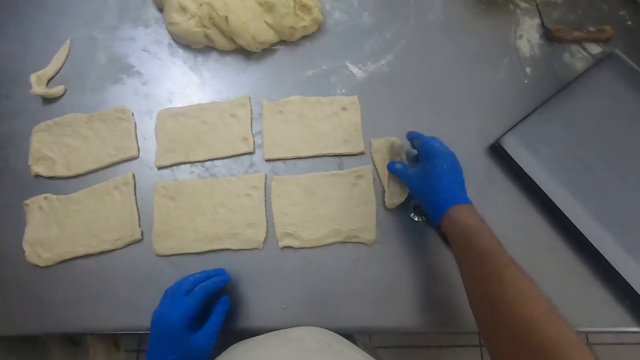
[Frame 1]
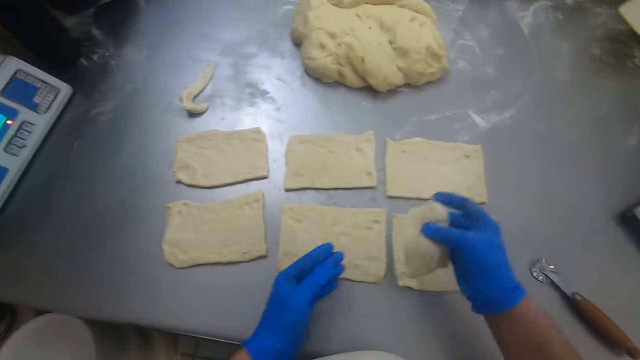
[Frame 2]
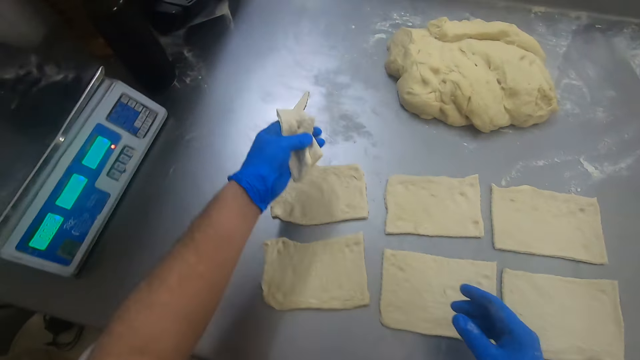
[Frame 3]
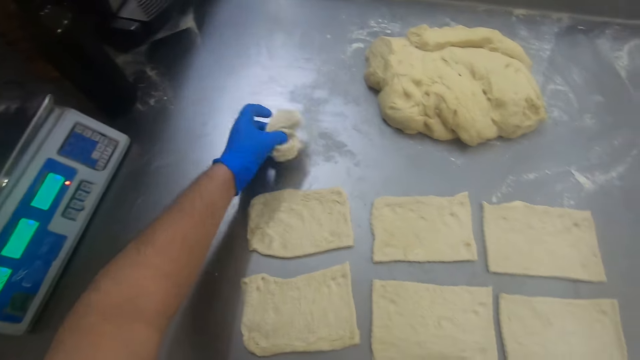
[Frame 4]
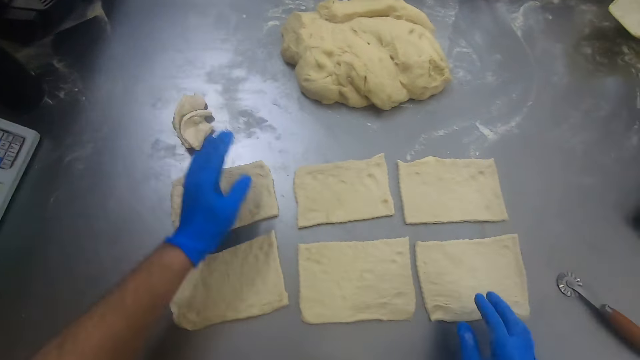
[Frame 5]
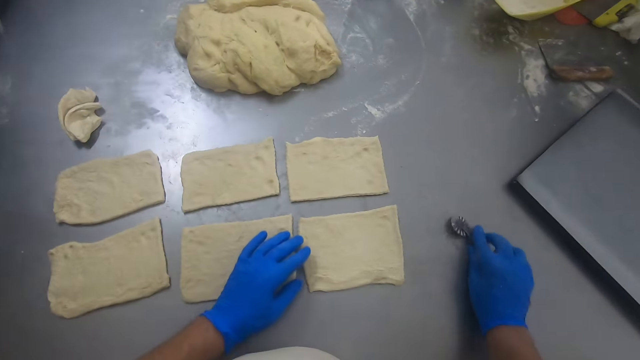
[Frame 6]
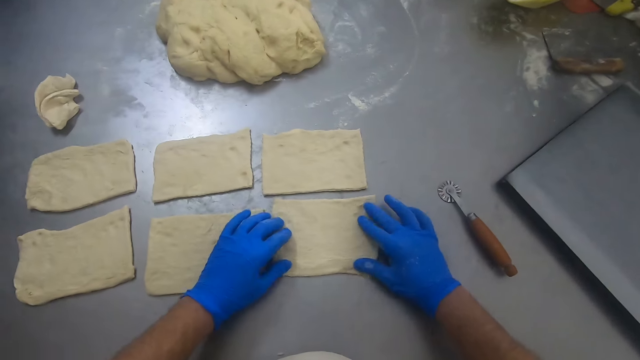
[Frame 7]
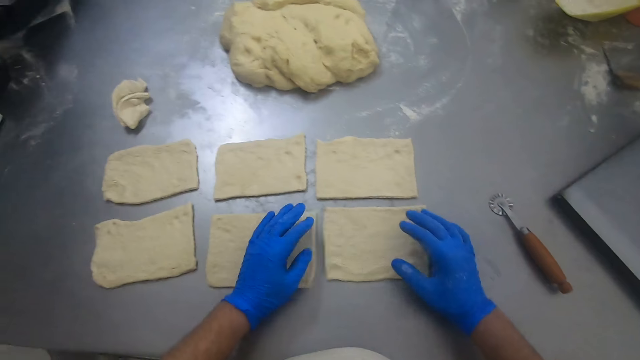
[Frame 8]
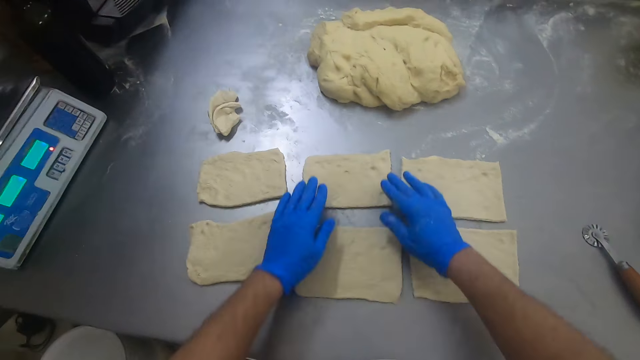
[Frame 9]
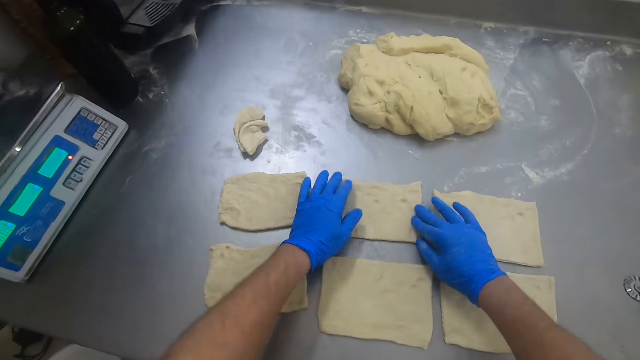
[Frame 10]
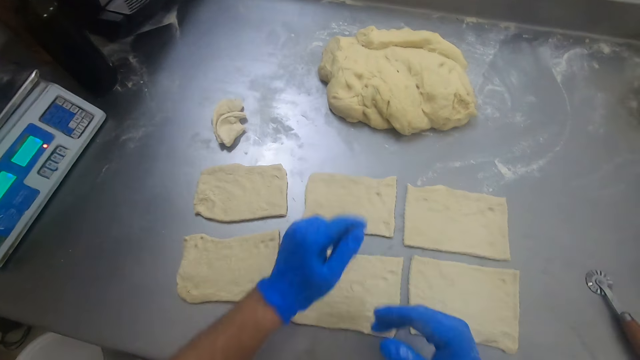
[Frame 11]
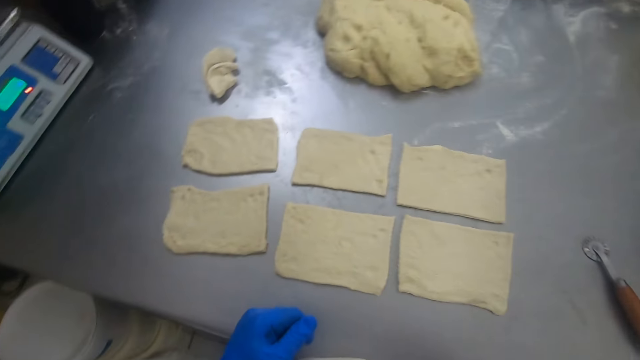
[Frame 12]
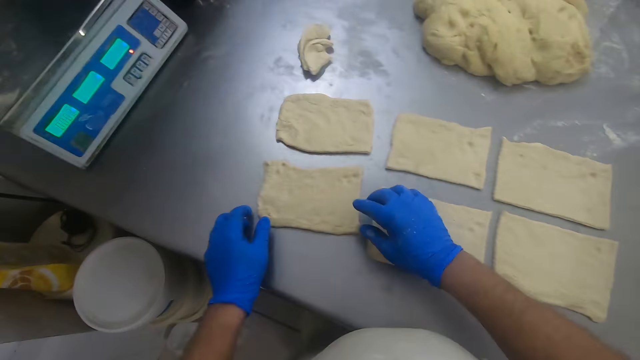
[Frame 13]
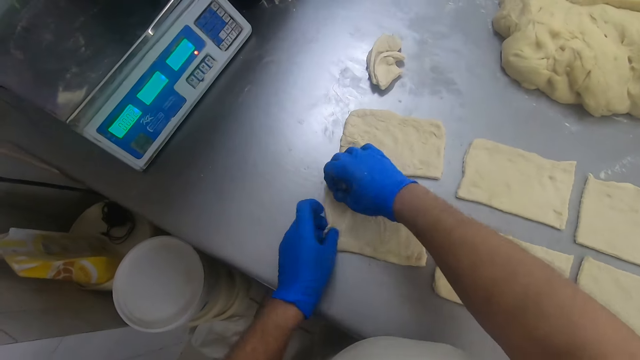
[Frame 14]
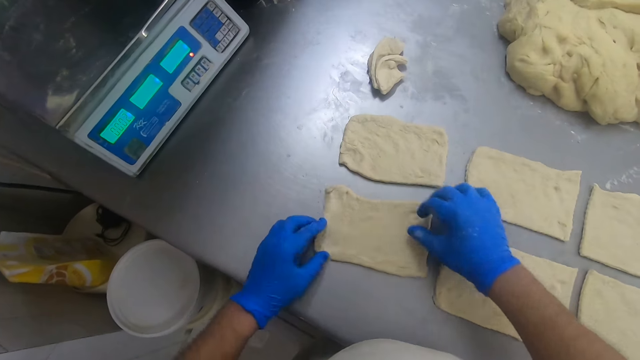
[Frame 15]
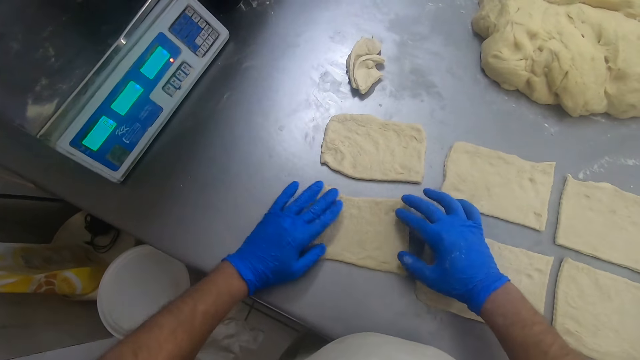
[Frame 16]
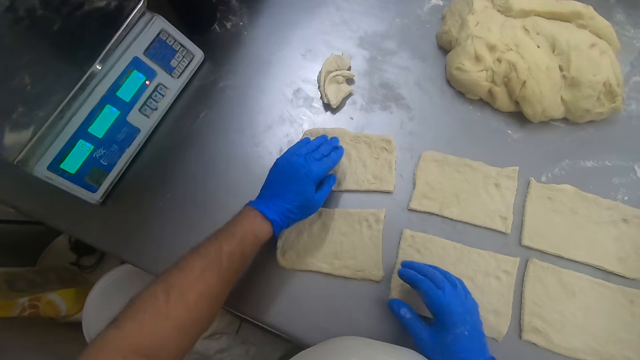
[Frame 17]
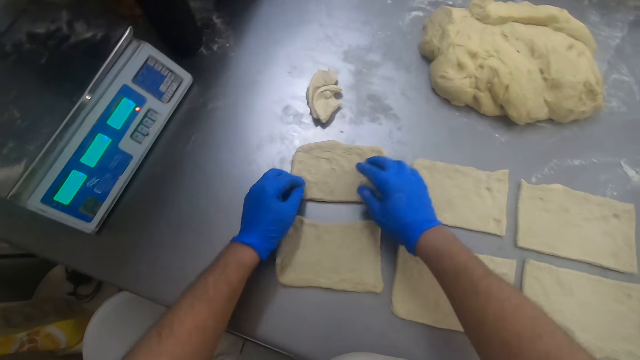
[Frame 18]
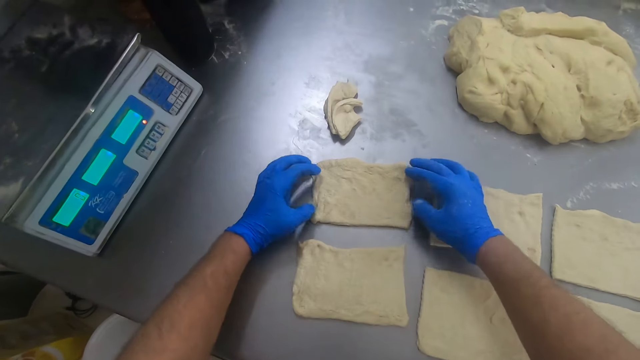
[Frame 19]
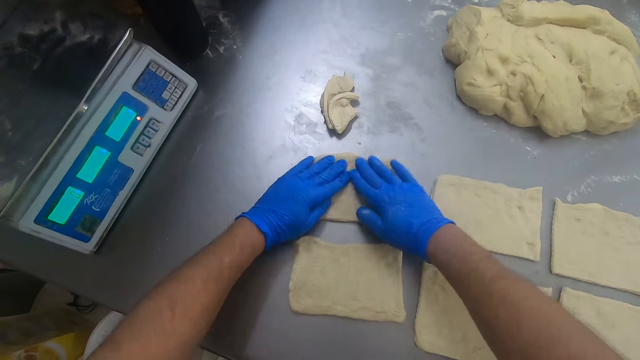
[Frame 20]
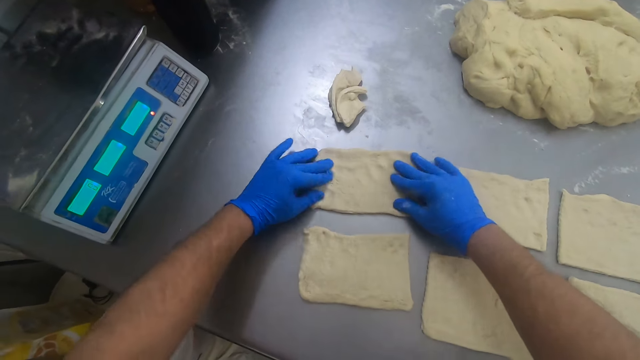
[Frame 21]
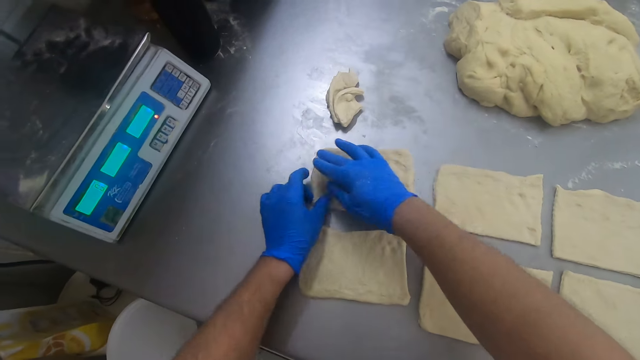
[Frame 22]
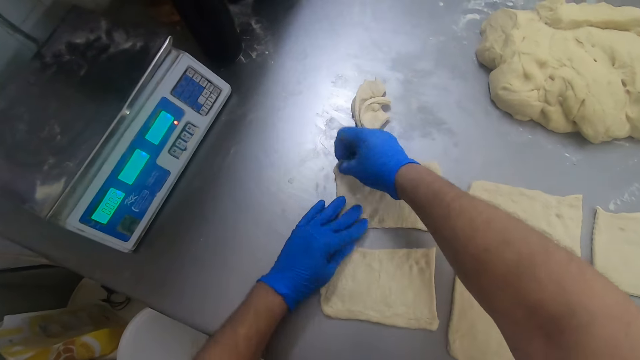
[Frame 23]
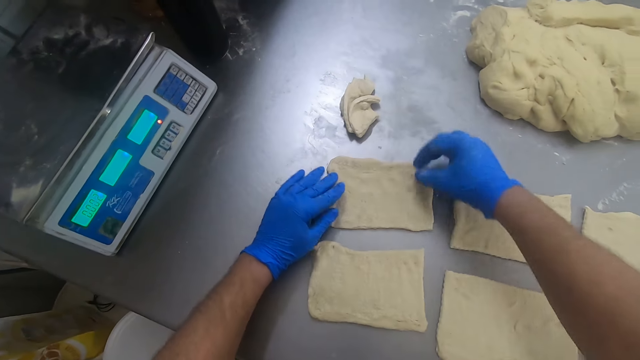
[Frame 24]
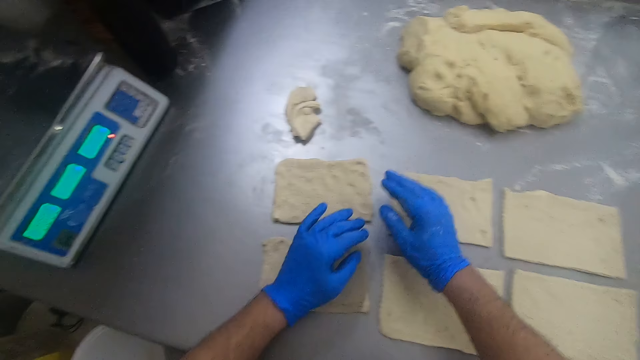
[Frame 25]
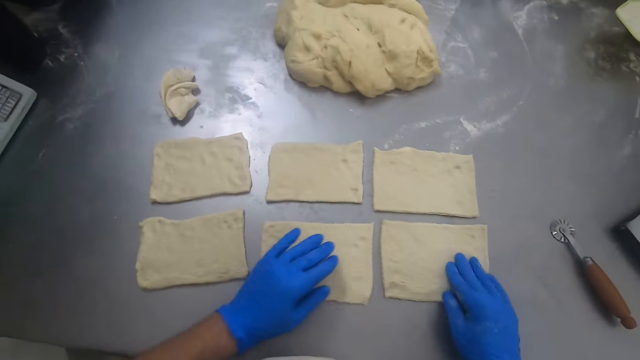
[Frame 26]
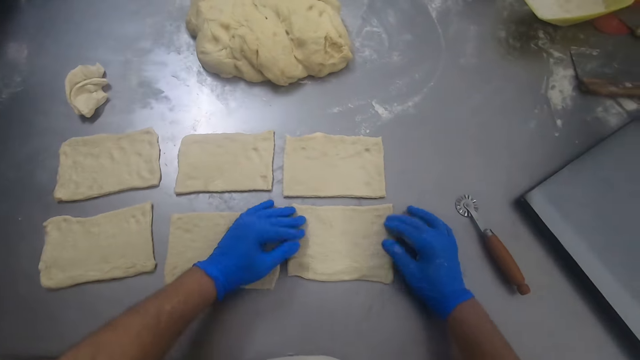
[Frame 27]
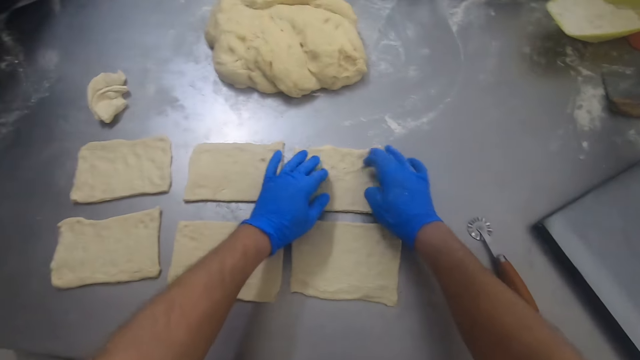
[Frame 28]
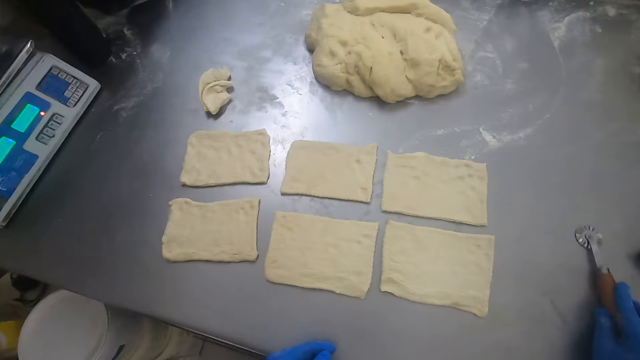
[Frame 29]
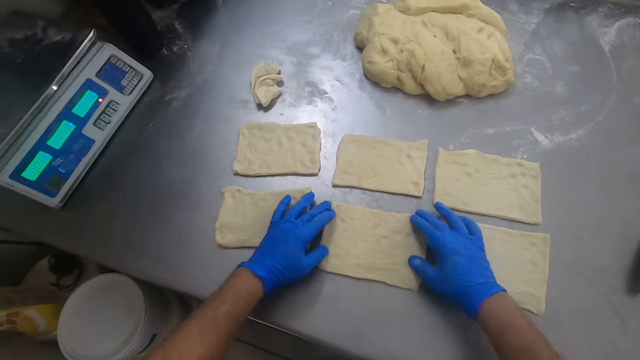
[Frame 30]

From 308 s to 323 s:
The camera wearer picks up a piece of dough. They join the remaining pieces of dough from the edge to the pieces on the table. They put the pieces of dough on the table. They move the pastry wheel aside on the baking table. They adjust the doughs on the baking table. They hold the dough. They spread the dough. They move the pastry wheel aside on the baking table. They adjust the doughs on the baking table.

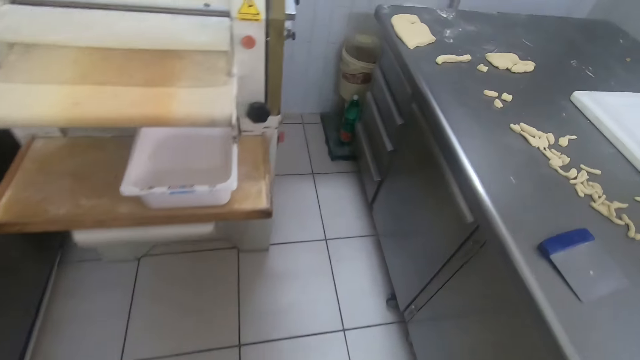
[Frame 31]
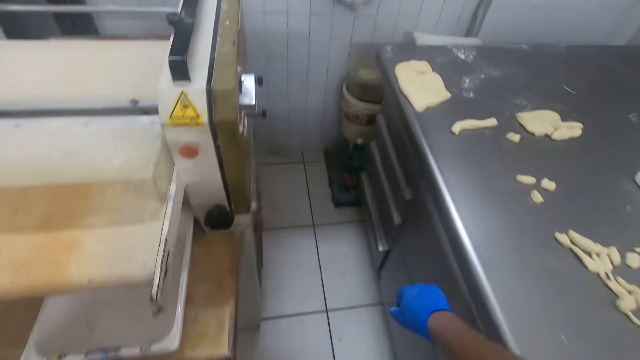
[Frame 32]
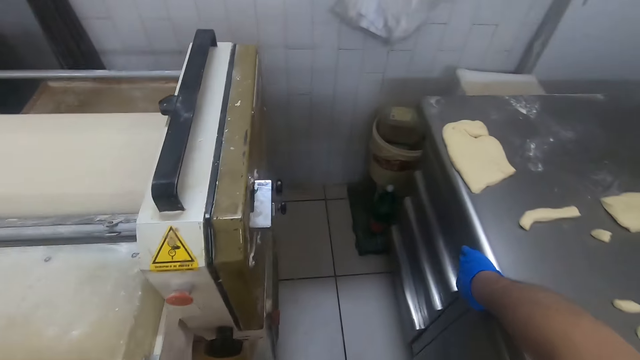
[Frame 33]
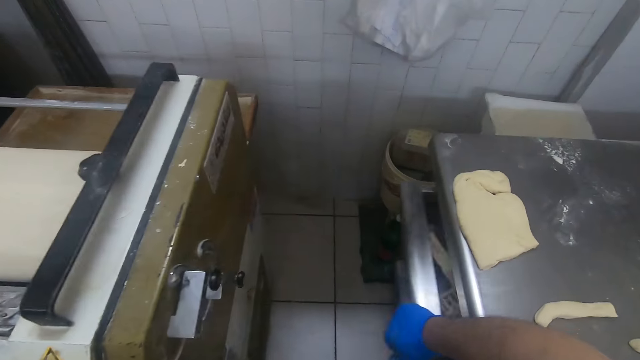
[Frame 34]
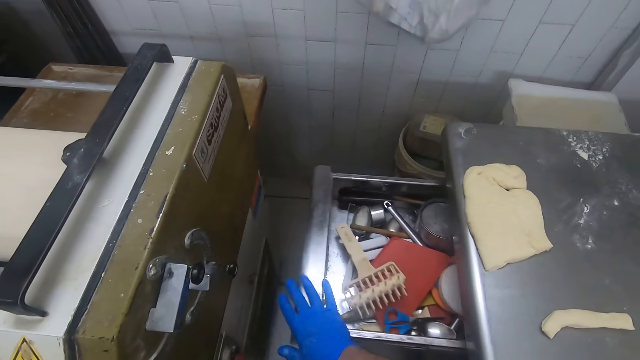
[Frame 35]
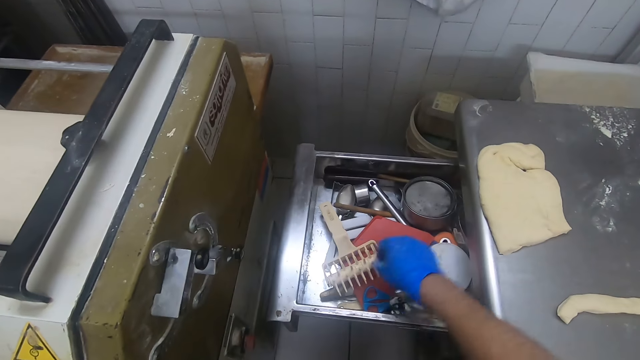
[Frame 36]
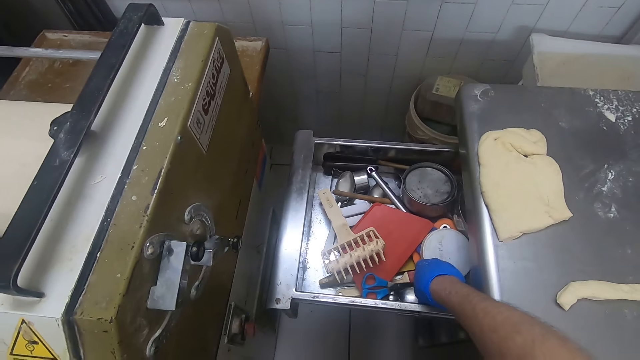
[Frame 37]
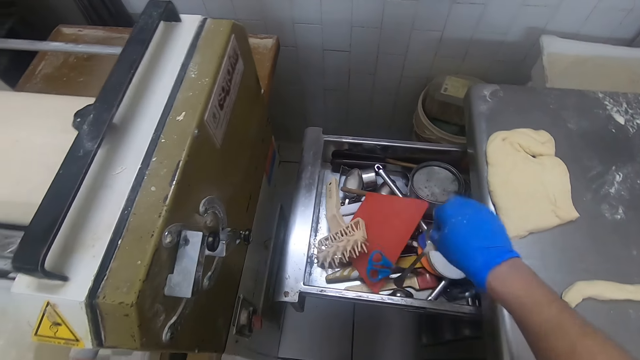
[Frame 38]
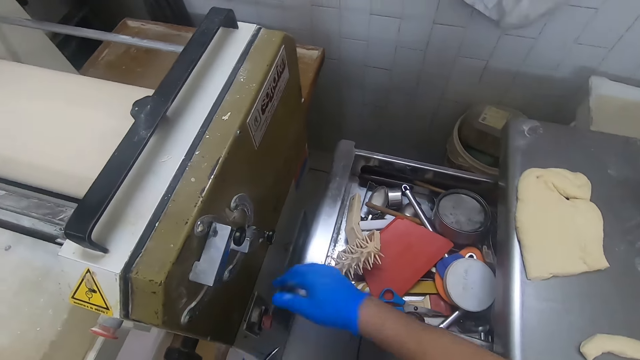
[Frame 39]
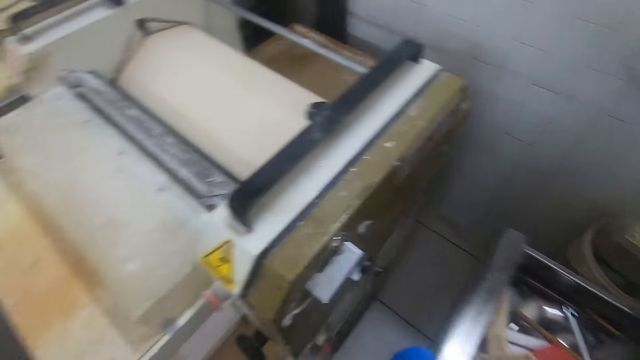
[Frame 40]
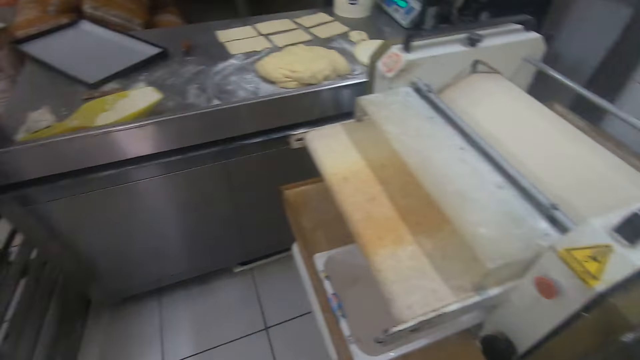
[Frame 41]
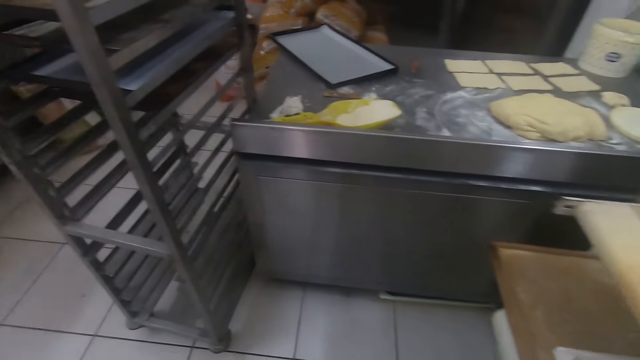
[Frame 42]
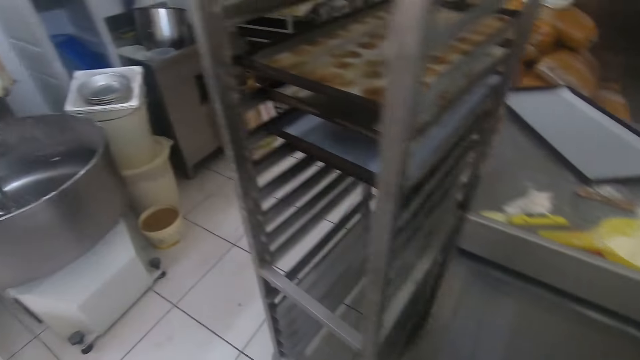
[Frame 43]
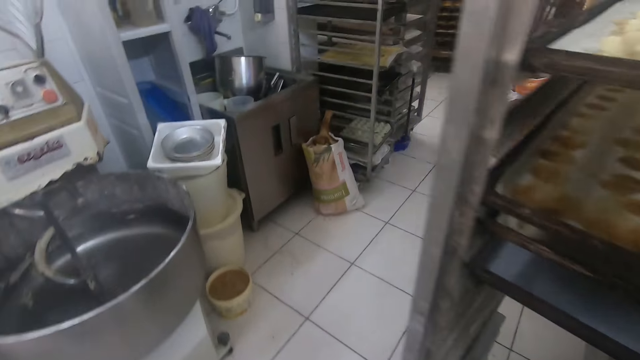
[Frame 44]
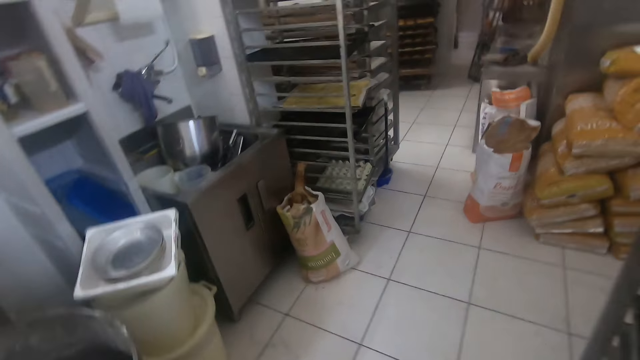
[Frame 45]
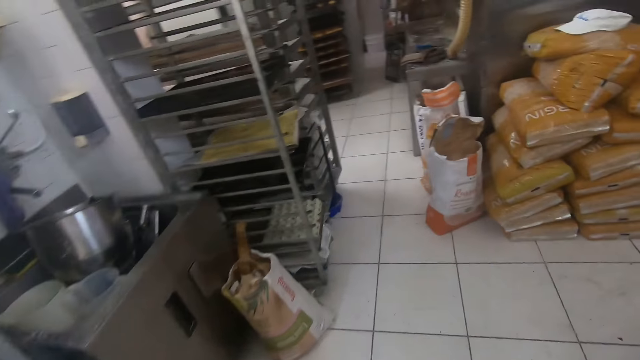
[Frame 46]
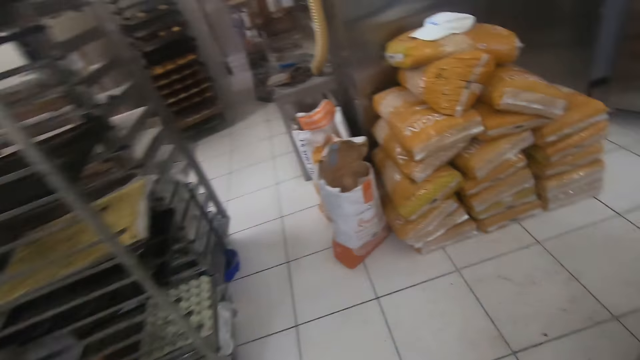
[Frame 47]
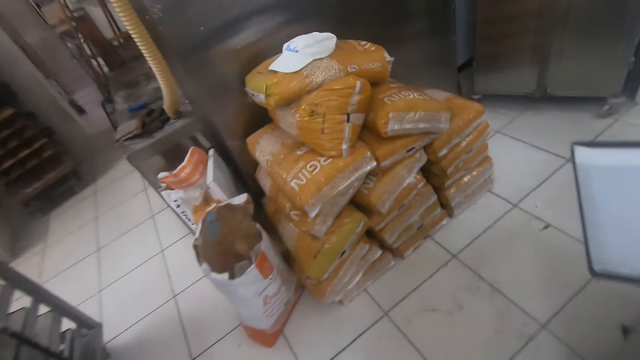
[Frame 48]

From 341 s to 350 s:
The camera wearer opens a drawer from the opposite baking table. They pick out a spoon from the drawer. They close the drawer. They walk around the bakery back to the baking table.
